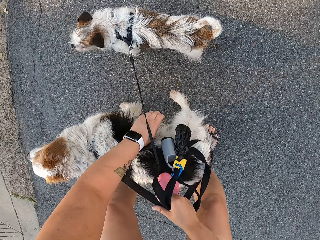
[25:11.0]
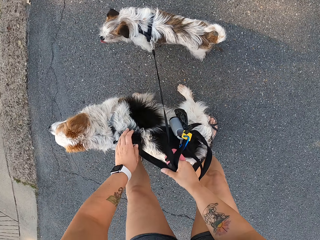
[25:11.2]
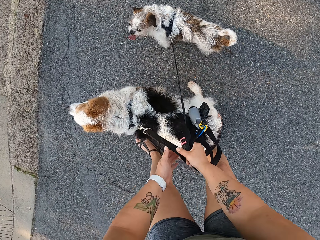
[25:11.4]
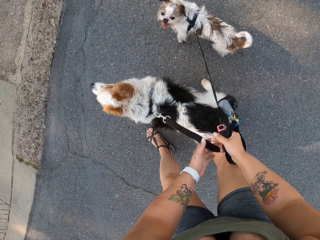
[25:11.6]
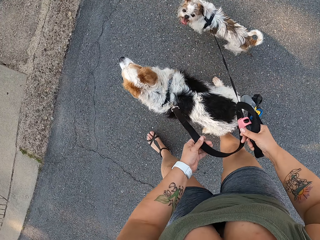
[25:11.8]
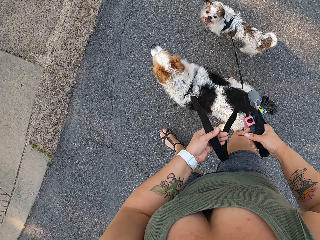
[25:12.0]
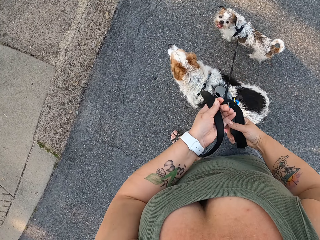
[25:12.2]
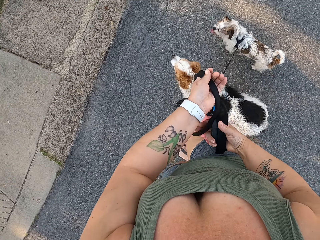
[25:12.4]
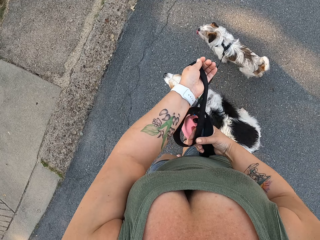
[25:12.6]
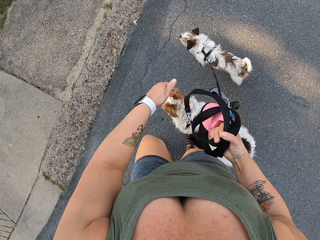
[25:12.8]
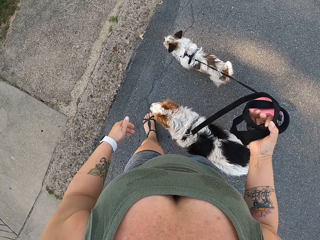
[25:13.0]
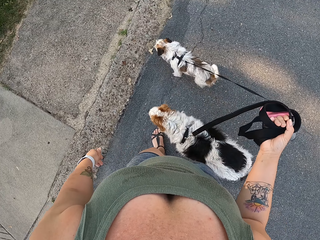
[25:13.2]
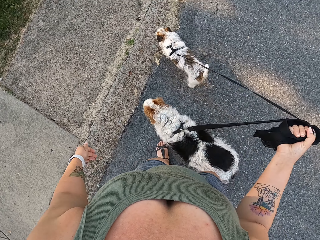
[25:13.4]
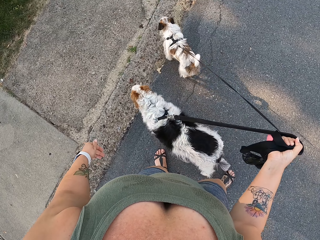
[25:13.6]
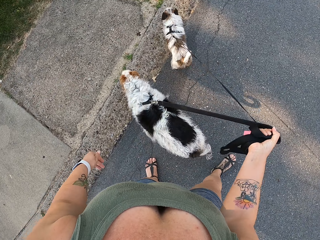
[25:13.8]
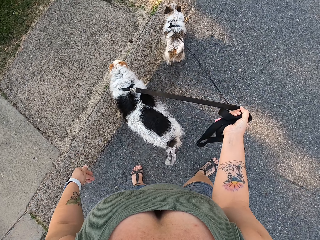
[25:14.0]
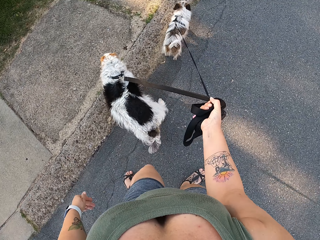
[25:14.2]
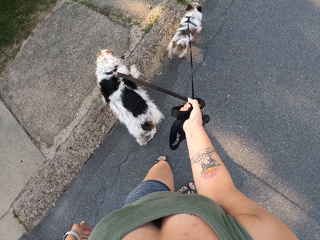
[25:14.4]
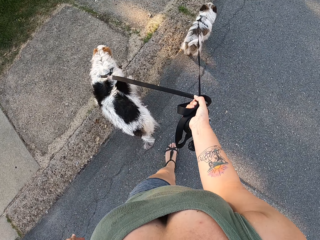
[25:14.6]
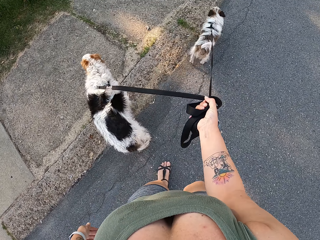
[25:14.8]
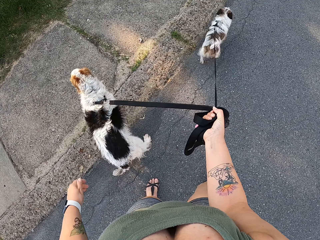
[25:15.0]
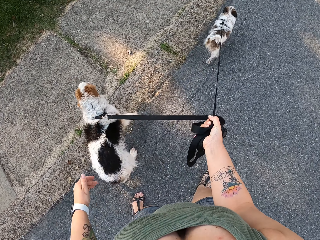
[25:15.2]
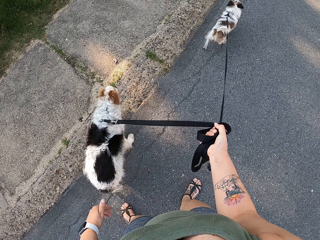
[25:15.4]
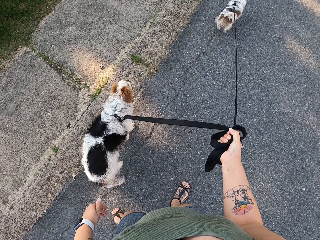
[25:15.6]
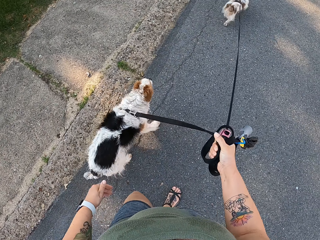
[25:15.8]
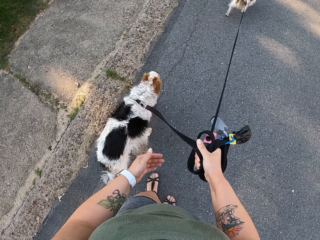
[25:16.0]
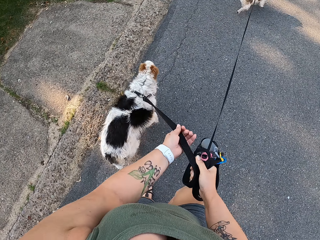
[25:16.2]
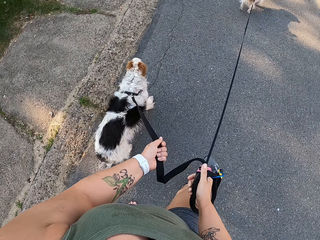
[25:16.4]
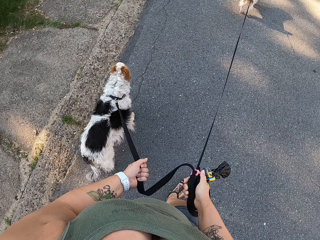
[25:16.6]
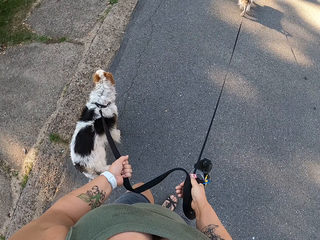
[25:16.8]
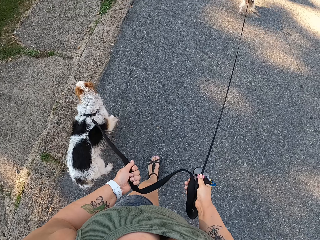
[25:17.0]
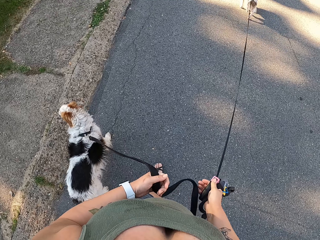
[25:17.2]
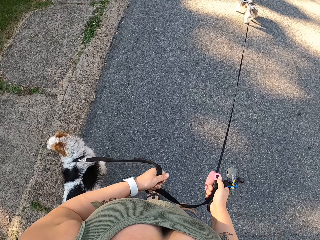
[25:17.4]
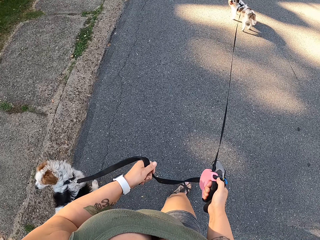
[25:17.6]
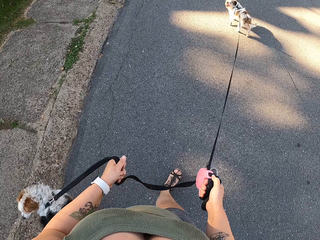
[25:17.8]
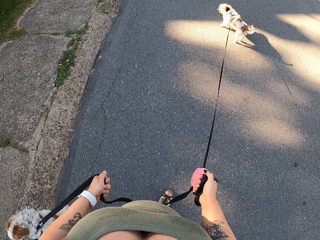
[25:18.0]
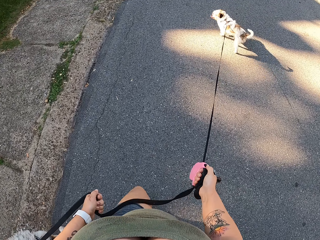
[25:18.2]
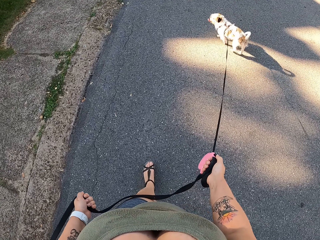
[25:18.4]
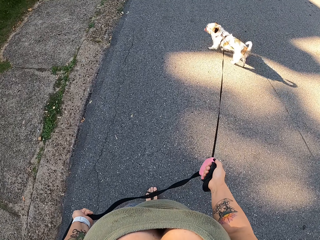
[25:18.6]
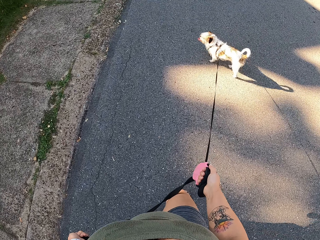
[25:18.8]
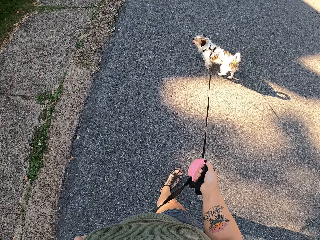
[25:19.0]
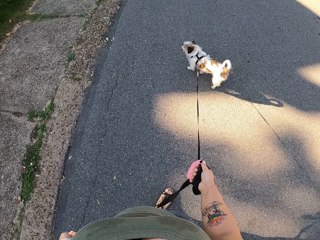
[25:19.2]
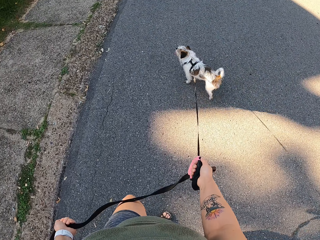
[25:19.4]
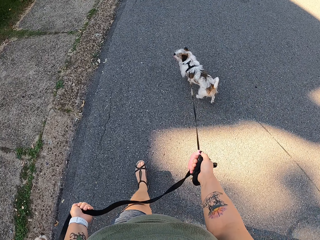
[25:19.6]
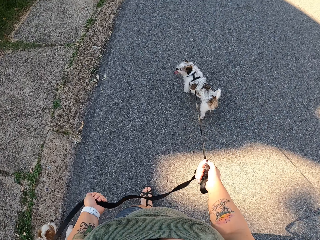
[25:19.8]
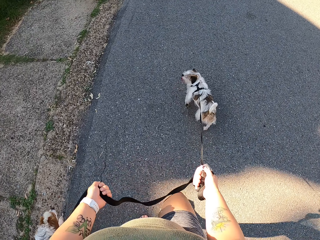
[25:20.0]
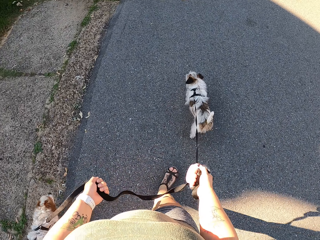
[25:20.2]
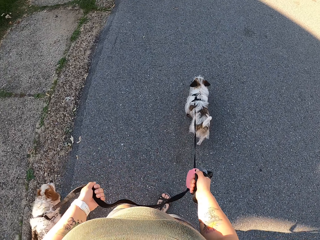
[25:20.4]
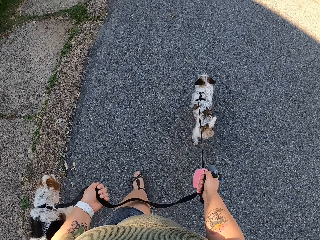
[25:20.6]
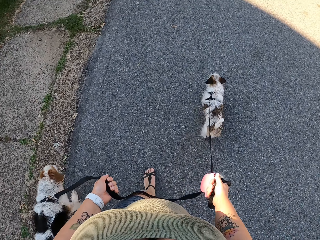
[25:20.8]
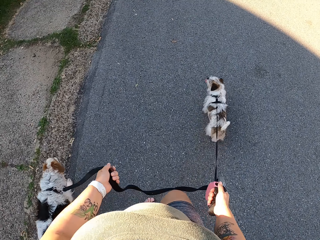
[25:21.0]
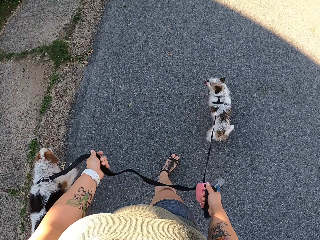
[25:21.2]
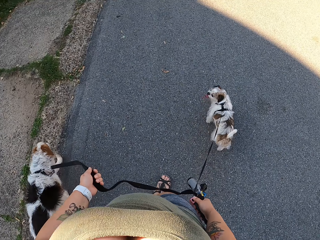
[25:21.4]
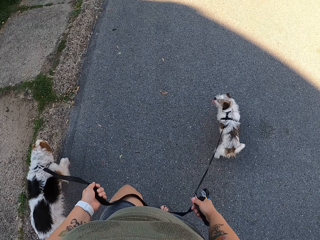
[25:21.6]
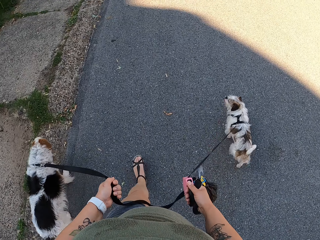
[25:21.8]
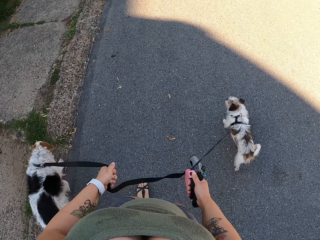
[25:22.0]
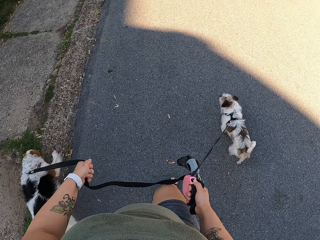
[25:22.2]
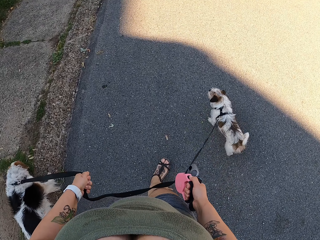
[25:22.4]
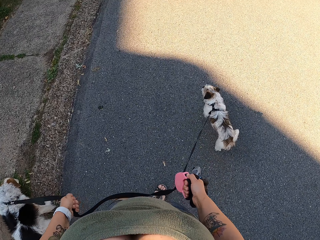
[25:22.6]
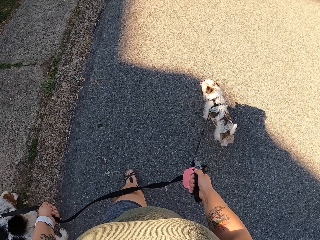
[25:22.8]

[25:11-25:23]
The camera wearer pulls her hand off the leg. She holds the leash with both hands. She adjusts the dogs' leashes. She pulls the leash and pulls her hand off the leash. She walks along the road holding the dogs. She holds the leash with both hands and walks the dogs on the road.

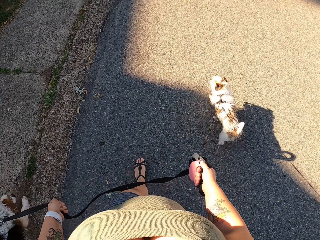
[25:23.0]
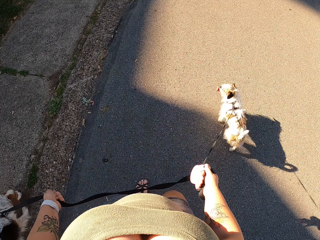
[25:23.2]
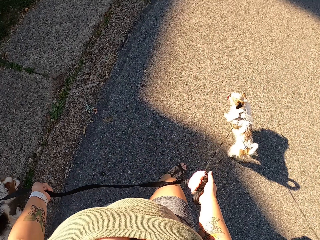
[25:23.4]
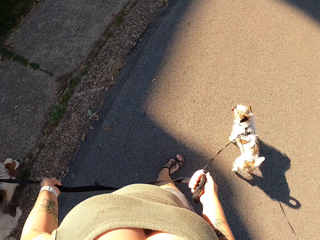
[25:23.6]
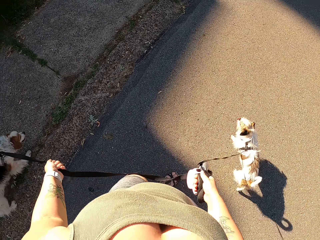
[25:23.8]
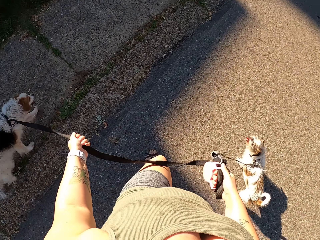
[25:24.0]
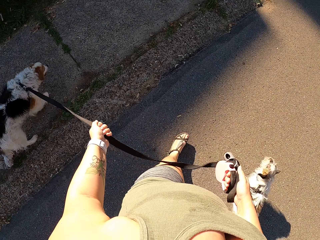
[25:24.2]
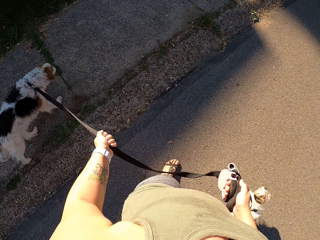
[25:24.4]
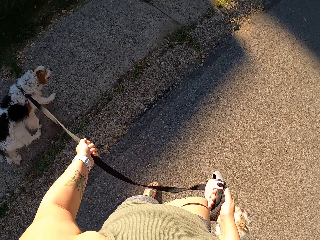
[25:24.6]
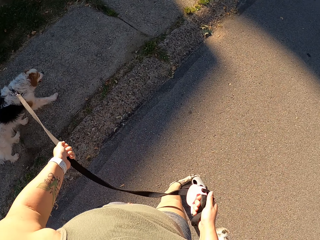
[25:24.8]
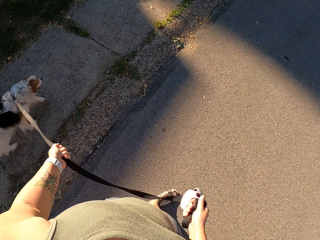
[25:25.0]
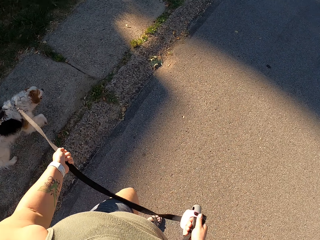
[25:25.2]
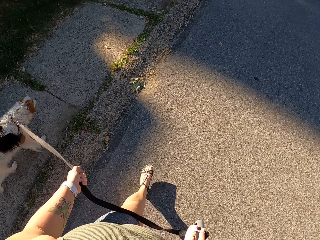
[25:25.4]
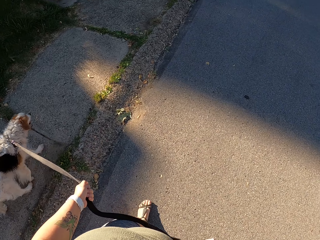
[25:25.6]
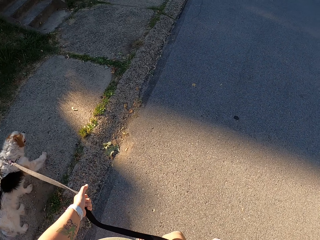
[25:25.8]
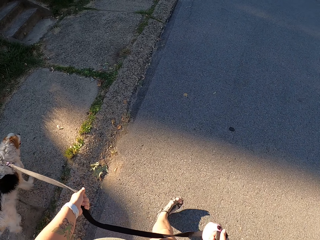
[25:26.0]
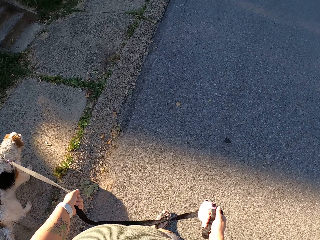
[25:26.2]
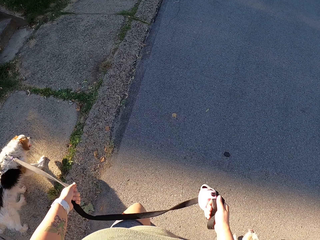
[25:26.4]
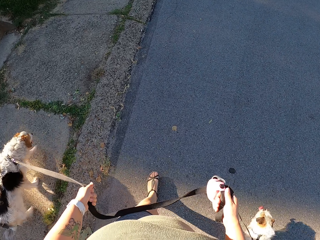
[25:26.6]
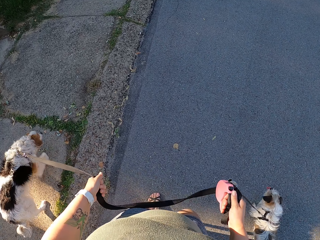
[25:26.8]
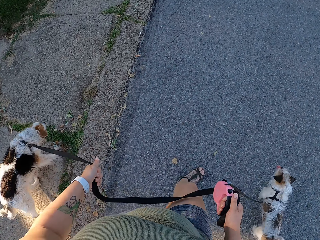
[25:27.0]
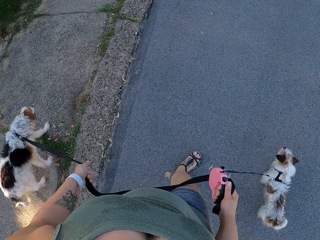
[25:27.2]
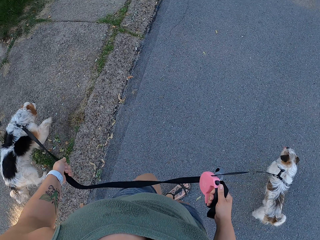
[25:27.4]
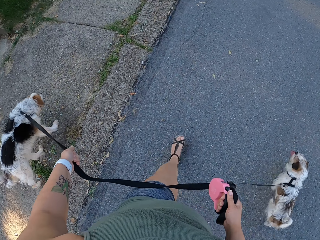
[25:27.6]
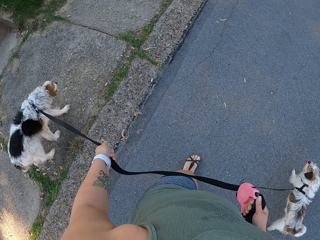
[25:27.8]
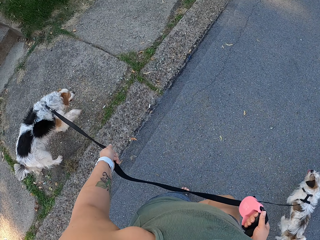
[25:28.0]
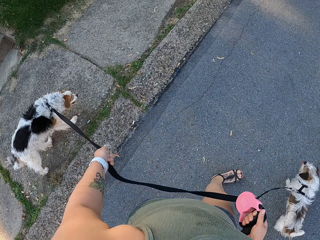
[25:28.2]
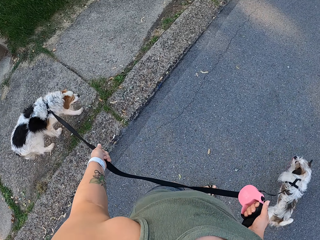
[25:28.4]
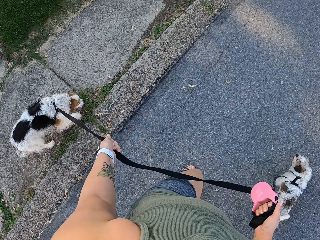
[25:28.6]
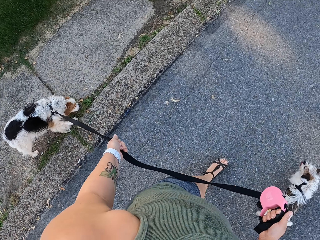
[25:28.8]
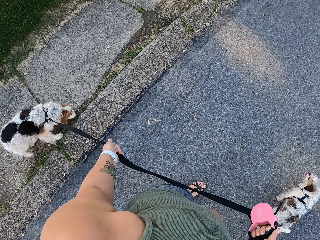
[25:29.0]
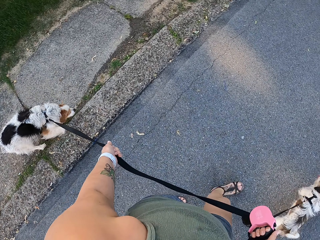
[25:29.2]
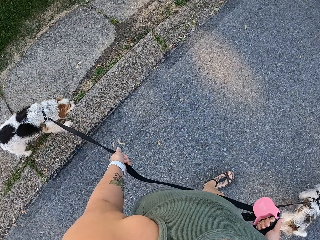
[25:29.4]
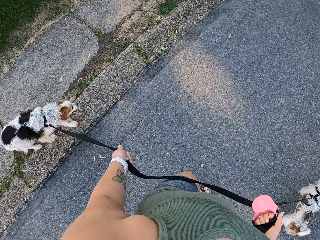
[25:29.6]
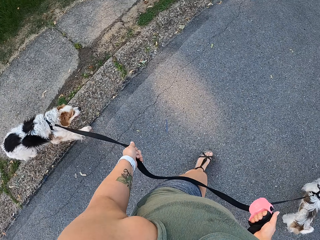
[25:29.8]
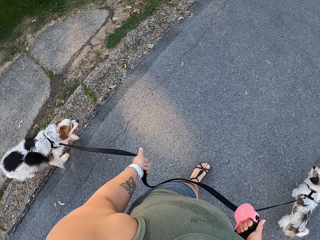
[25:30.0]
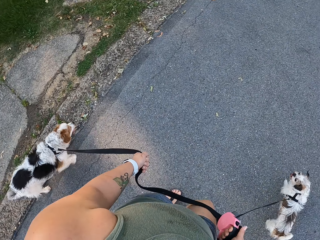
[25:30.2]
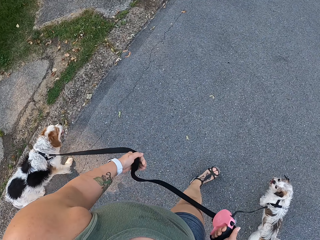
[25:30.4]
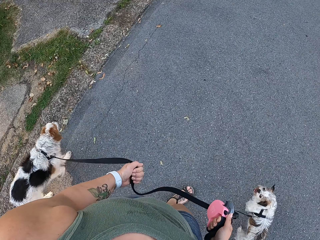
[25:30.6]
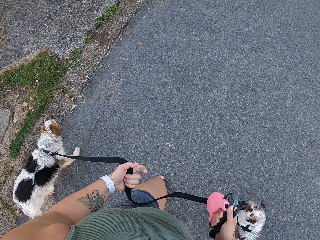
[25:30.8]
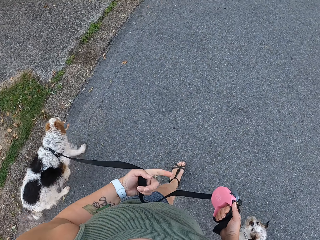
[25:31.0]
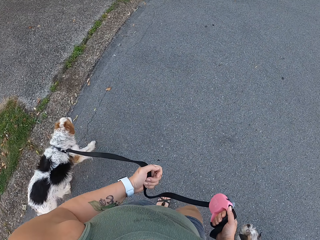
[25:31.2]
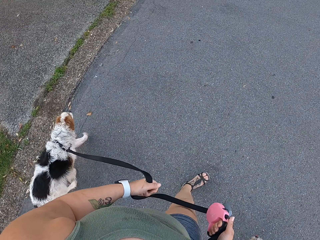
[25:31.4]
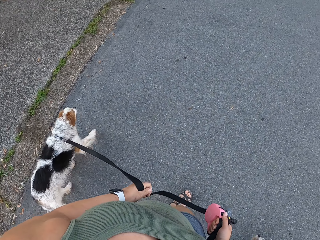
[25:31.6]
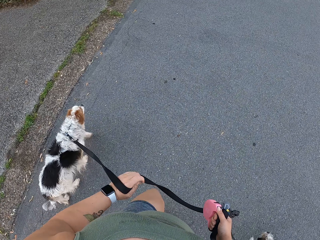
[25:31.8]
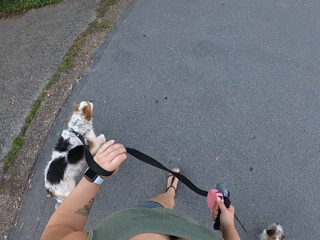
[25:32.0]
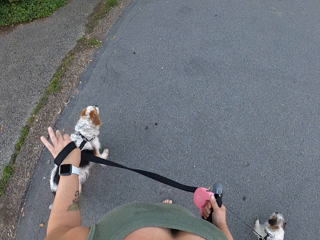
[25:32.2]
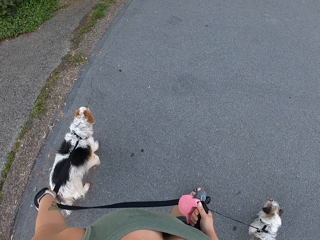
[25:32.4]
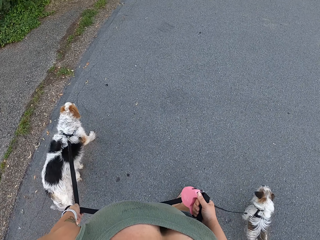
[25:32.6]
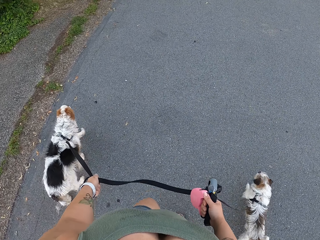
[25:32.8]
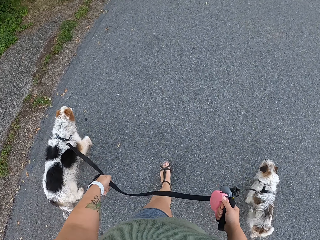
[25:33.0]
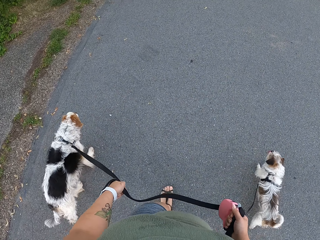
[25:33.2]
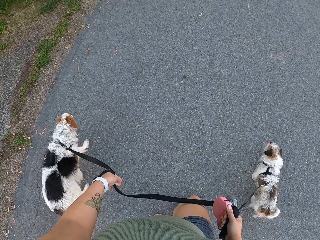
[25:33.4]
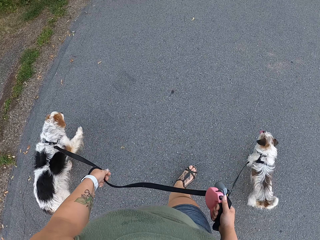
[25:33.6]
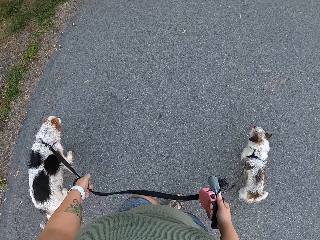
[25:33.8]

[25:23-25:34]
The camera wearer folds the dogs' leashes.
